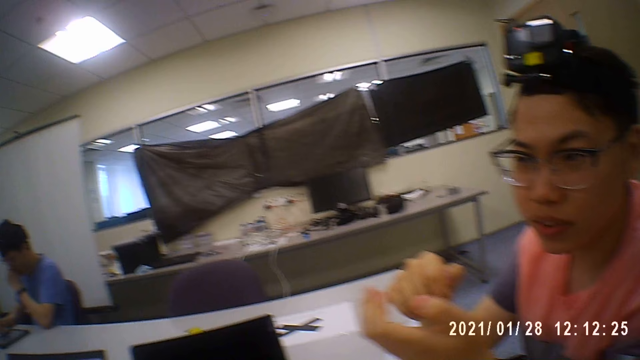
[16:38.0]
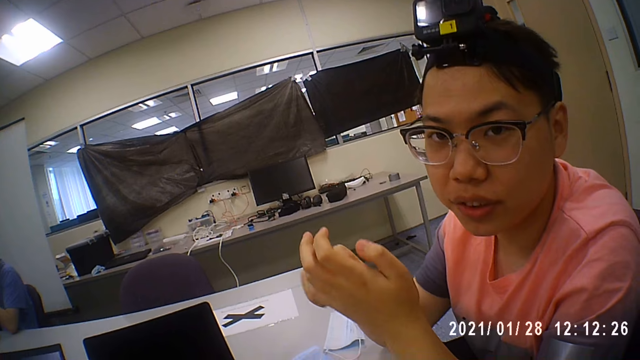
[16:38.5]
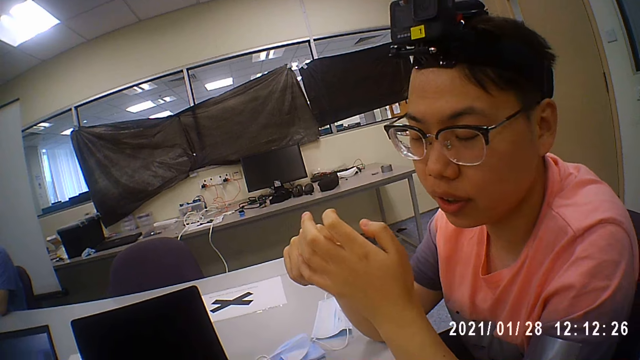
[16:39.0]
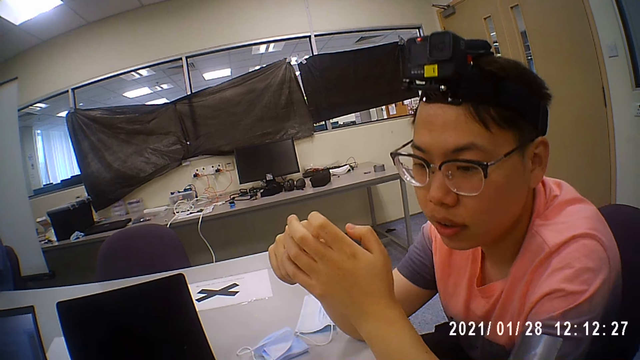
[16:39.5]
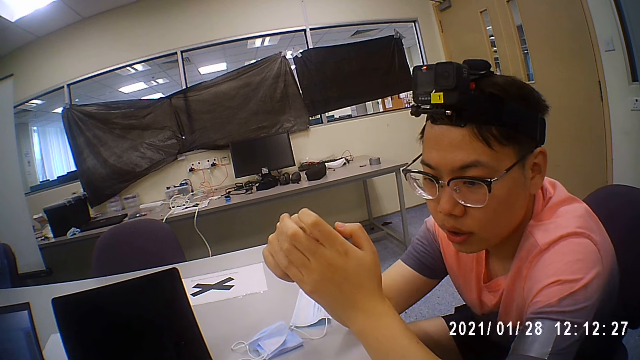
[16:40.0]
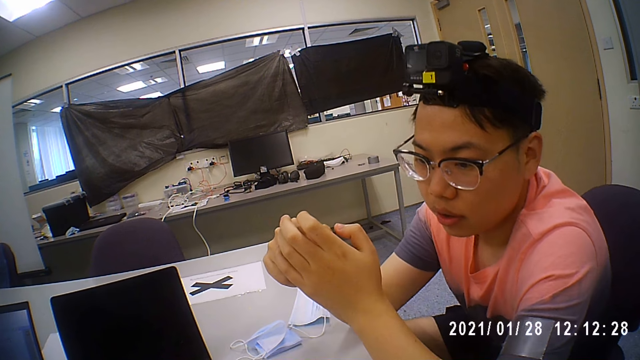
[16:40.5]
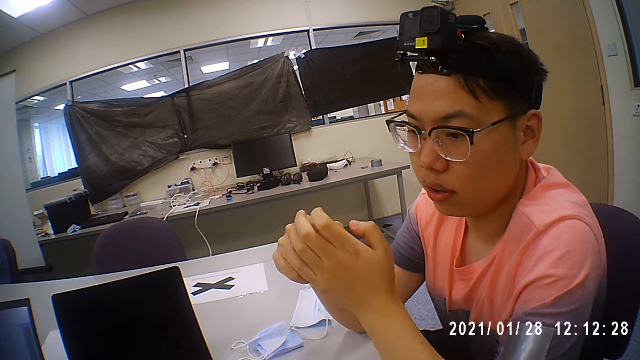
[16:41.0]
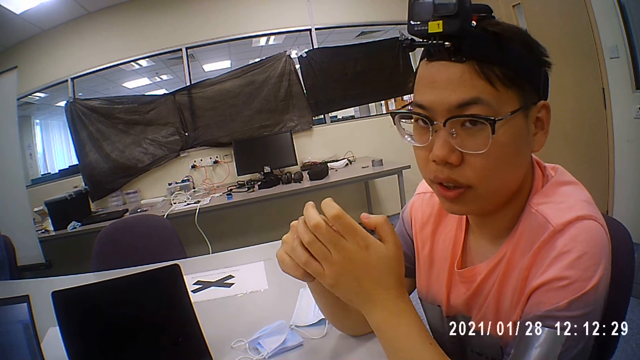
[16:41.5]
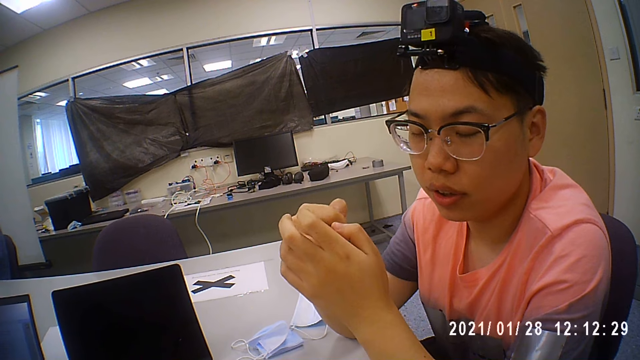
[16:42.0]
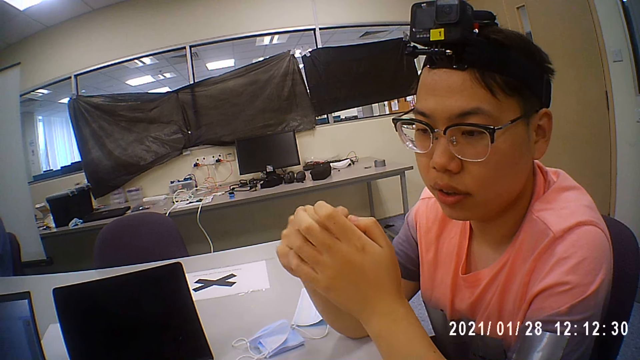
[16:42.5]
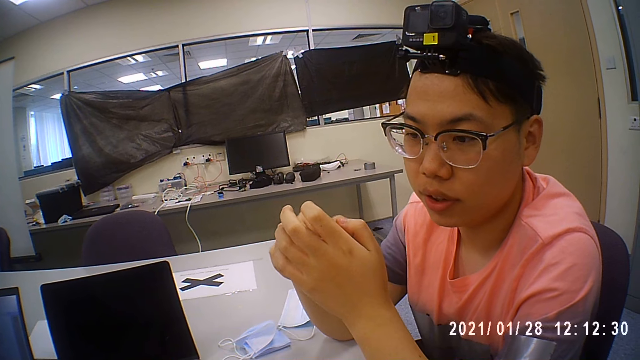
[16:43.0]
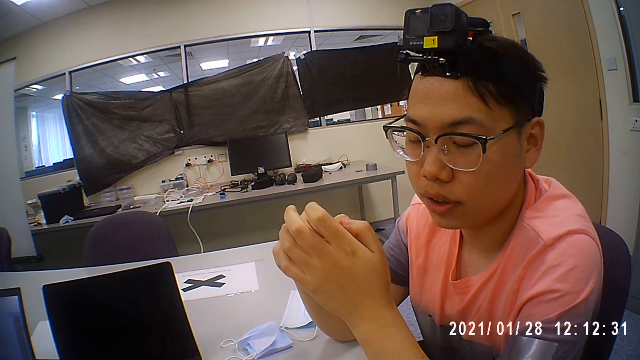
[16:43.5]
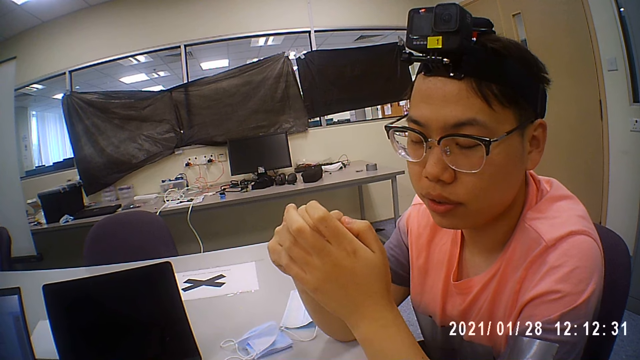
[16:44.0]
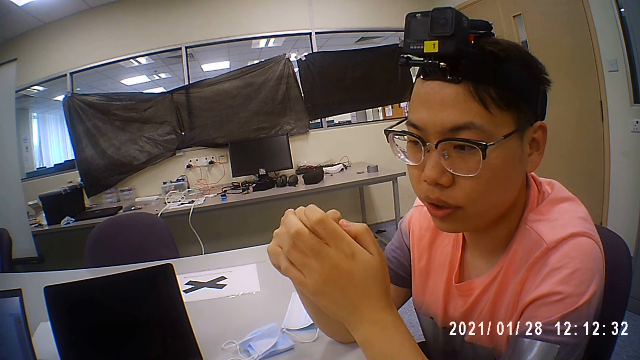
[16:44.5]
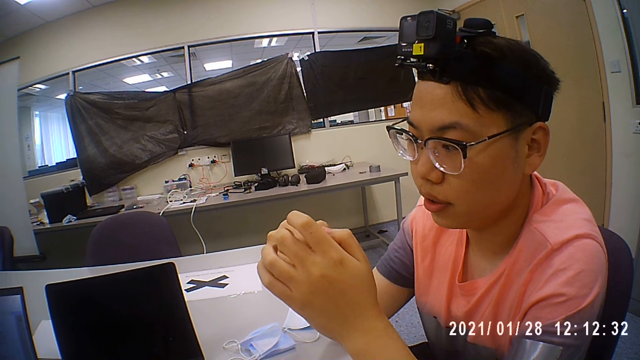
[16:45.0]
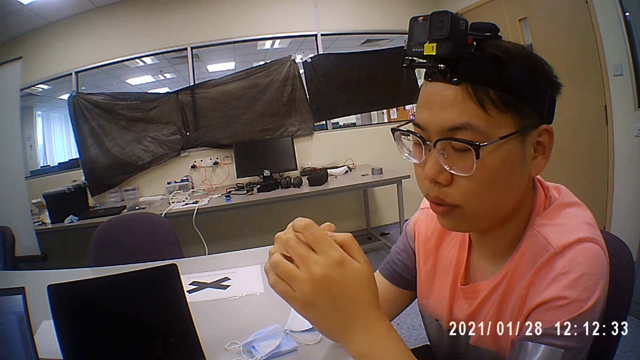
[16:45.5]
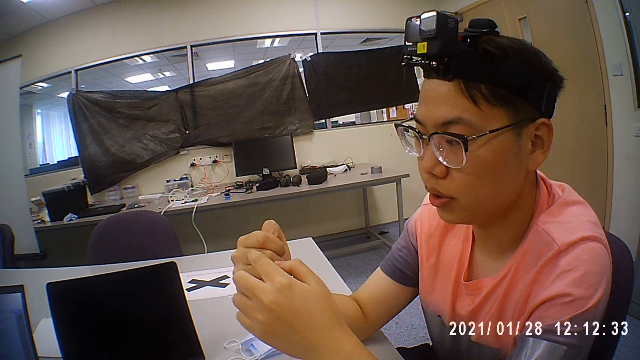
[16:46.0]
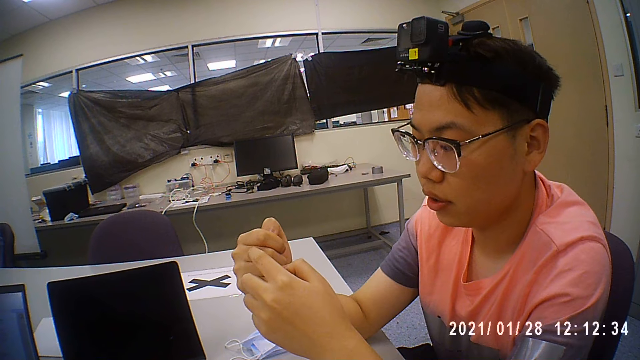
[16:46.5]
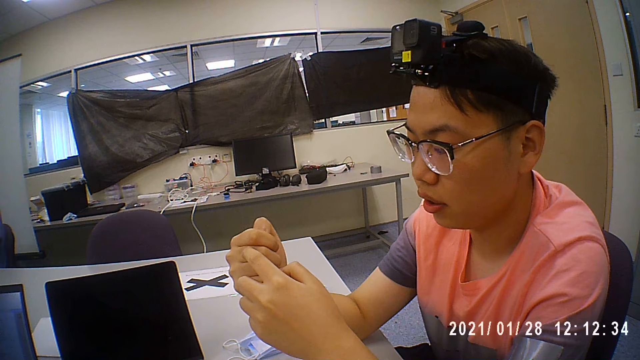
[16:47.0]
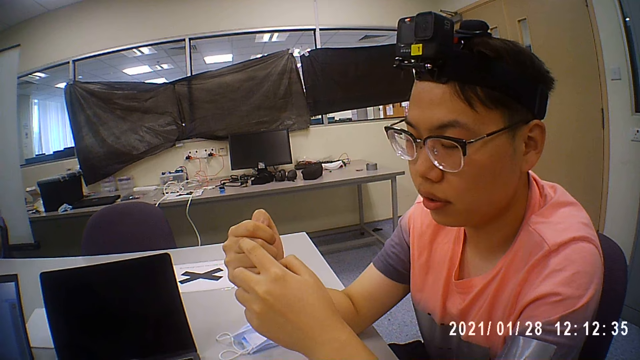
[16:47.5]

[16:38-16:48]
The man interacts with the camera wearer. The camera wearer looks at the man and interacts with the man.

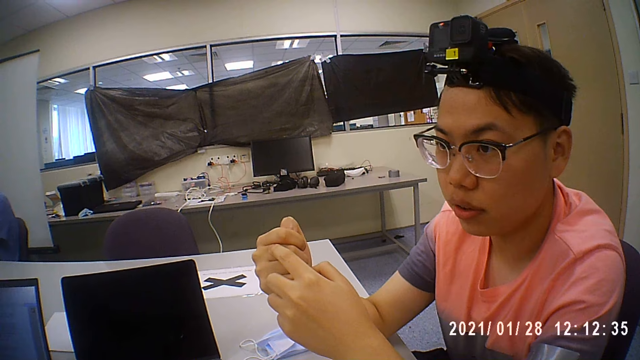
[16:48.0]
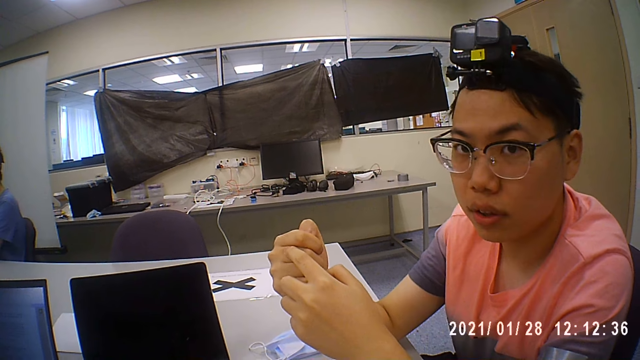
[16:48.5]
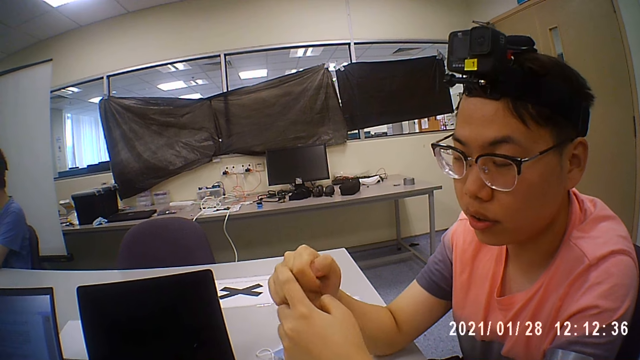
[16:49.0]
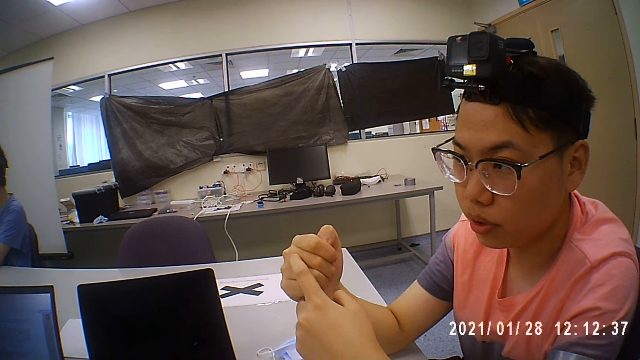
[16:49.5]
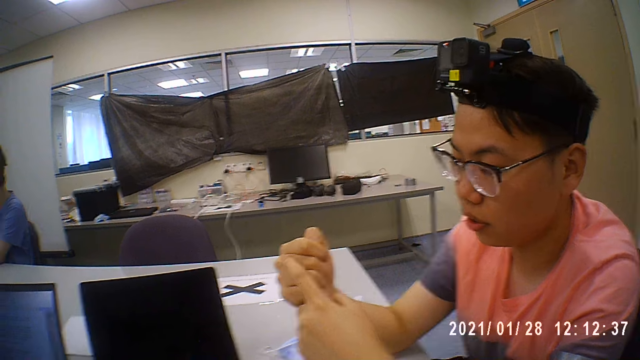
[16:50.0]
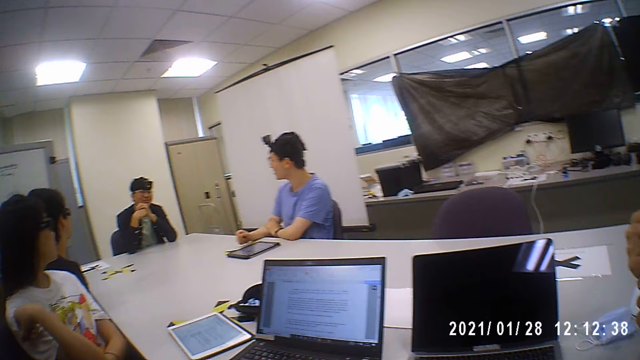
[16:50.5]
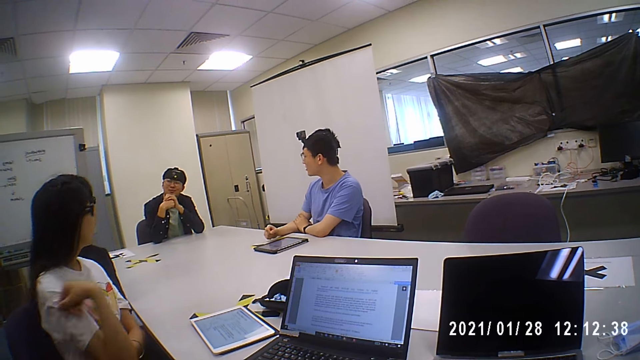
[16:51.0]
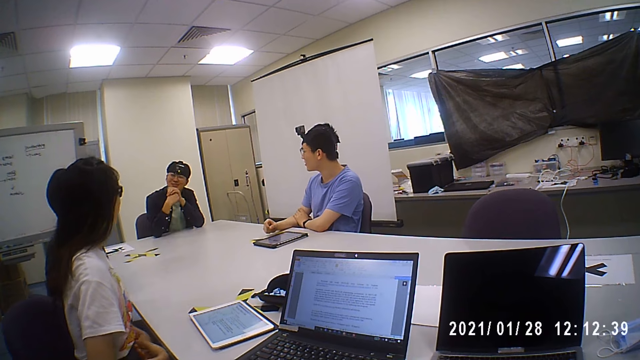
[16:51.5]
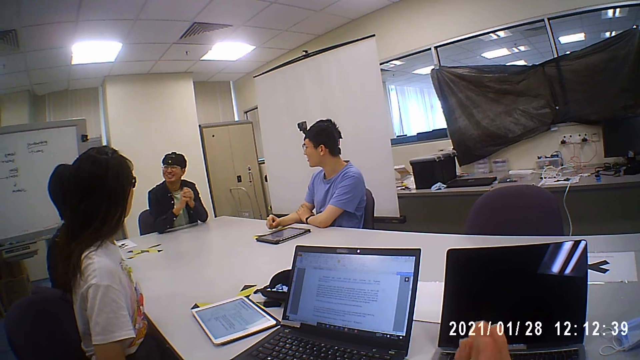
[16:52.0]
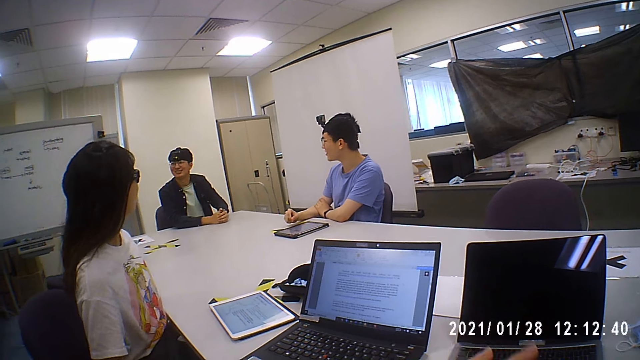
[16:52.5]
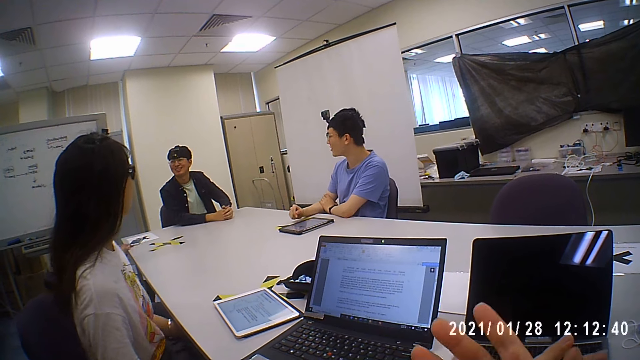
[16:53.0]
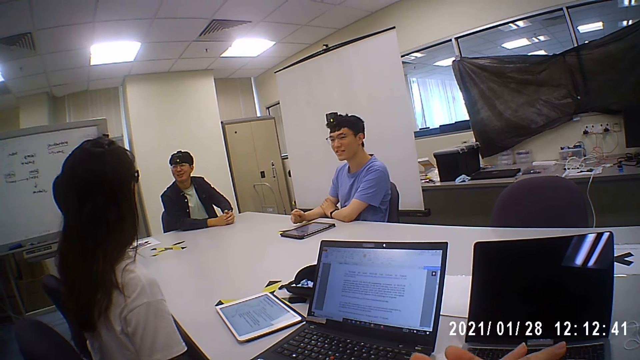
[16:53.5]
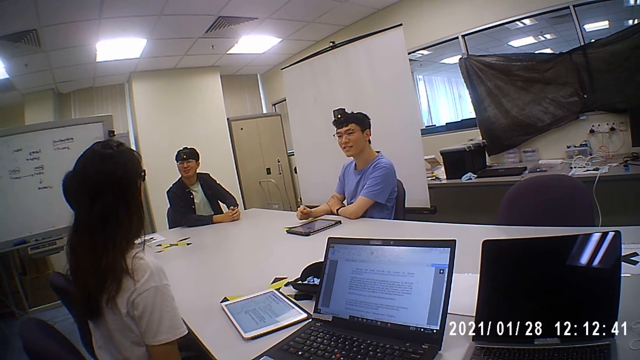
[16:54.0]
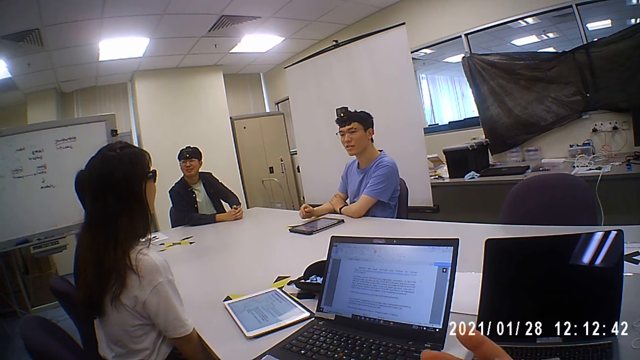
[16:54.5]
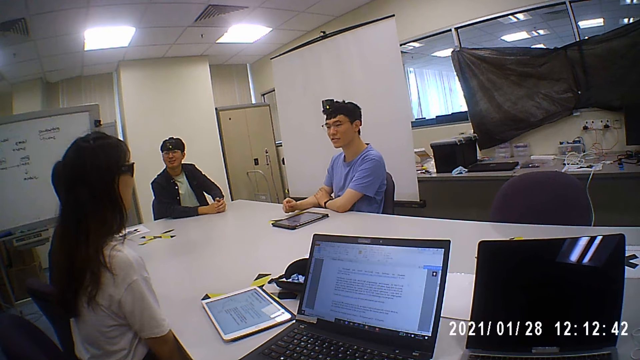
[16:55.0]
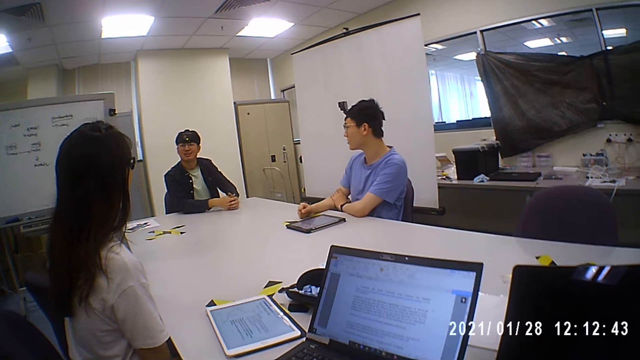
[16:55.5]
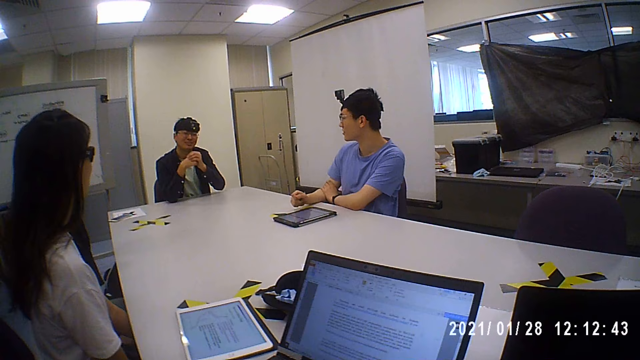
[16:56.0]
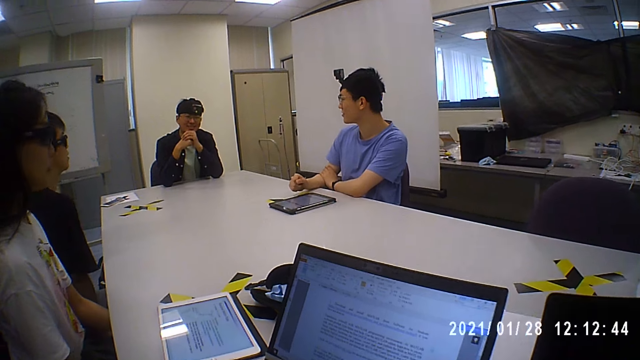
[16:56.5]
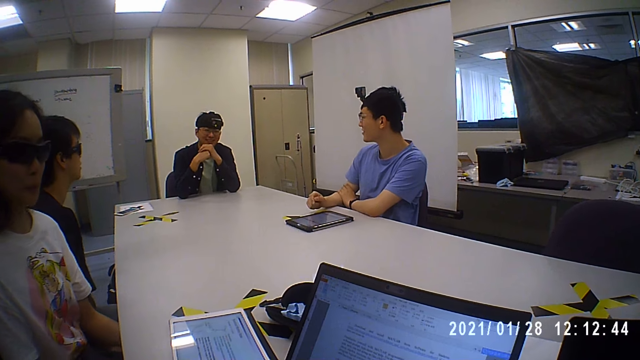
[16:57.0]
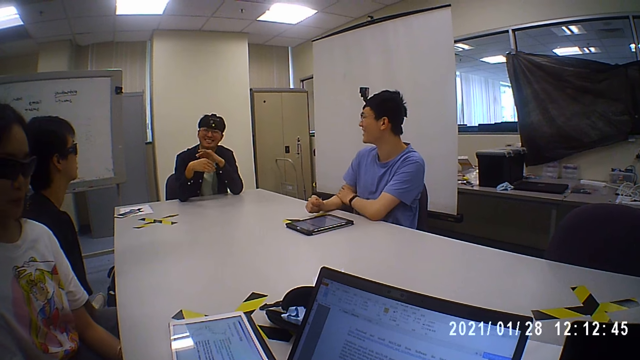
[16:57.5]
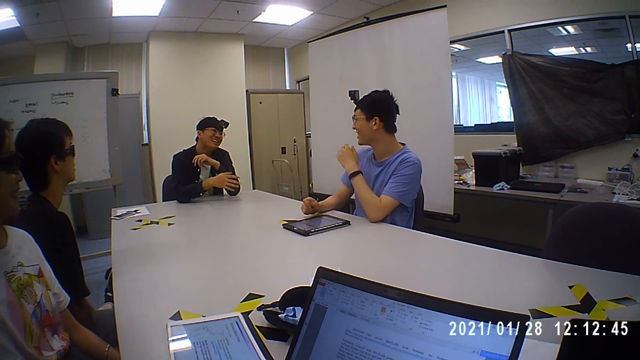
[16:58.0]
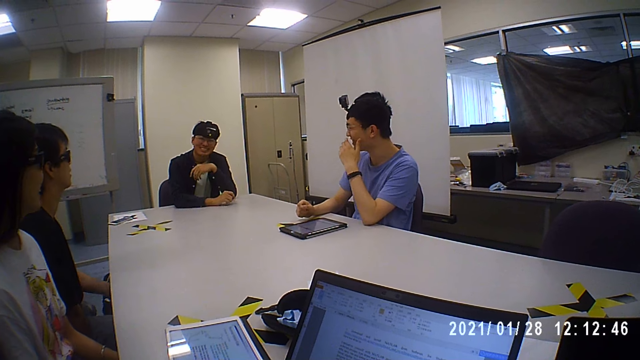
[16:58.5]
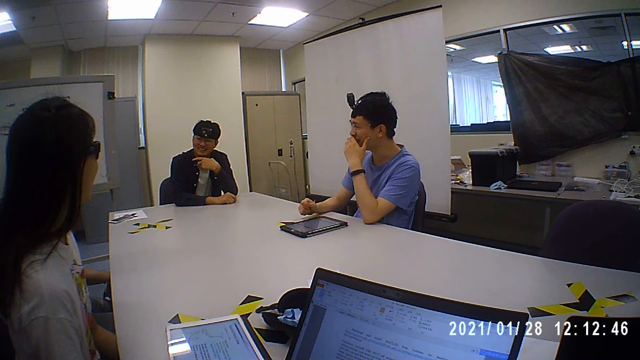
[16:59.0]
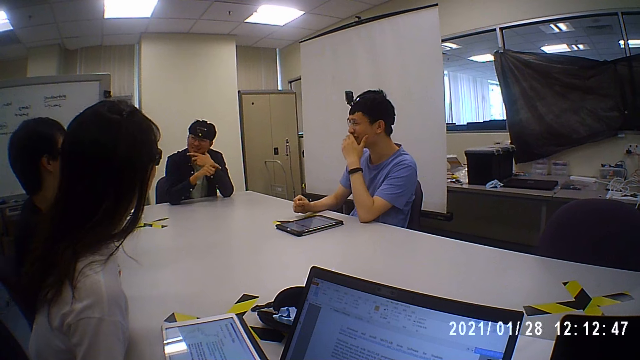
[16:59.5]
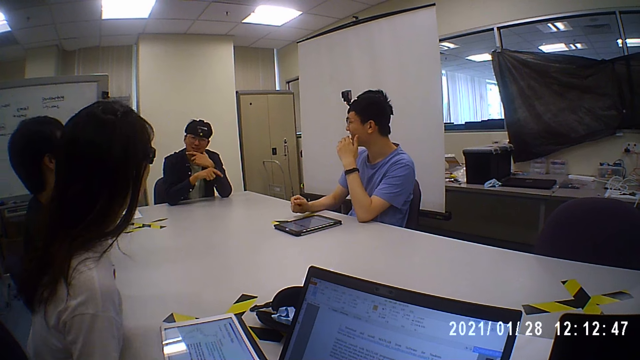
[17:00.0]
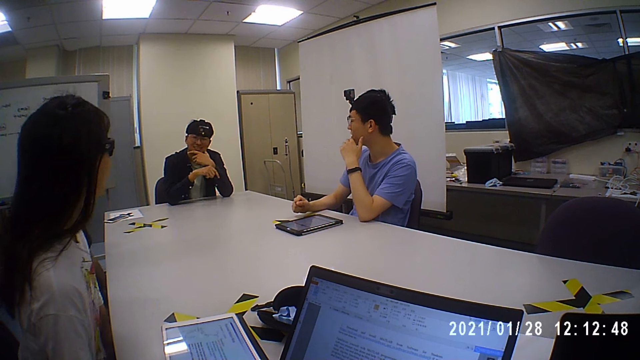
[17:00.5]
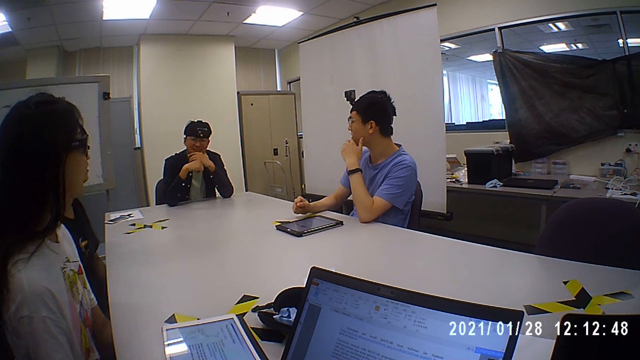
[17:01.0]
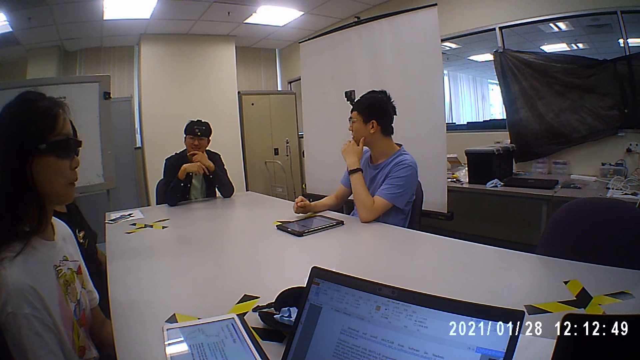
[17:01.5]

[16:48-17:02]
The camera wearer looks around. A man interacts with another man, a woman and a third man. The camera wearer looks at a person.
